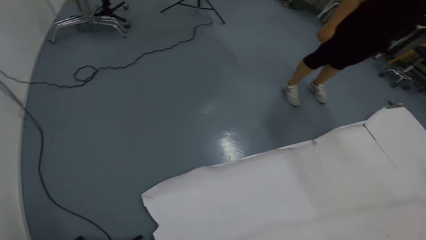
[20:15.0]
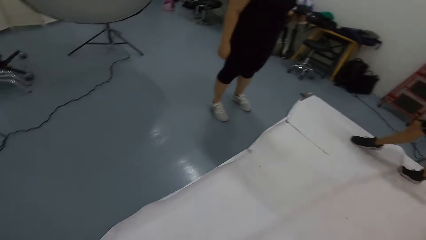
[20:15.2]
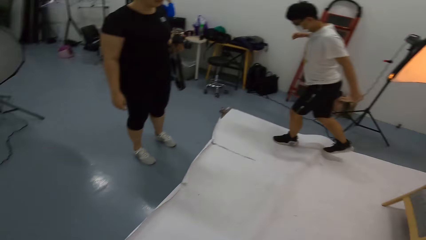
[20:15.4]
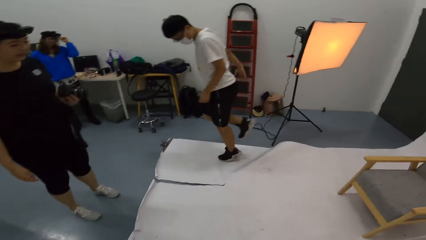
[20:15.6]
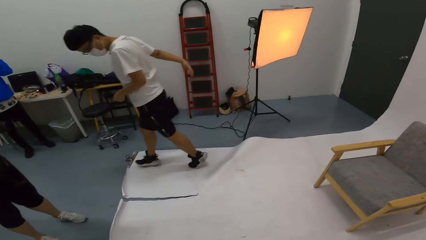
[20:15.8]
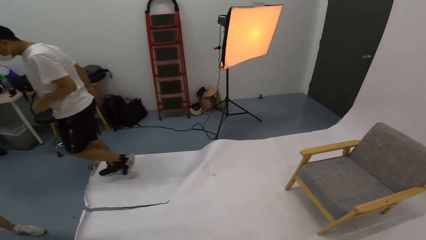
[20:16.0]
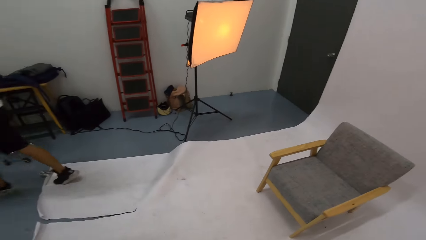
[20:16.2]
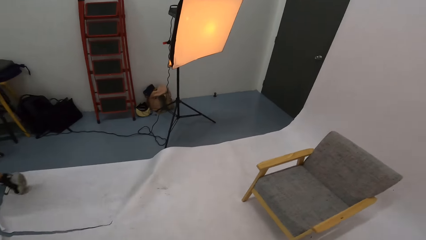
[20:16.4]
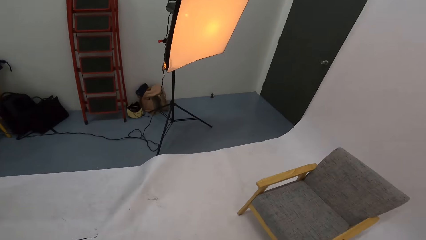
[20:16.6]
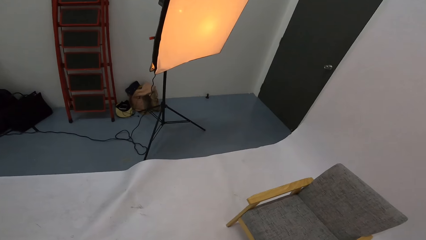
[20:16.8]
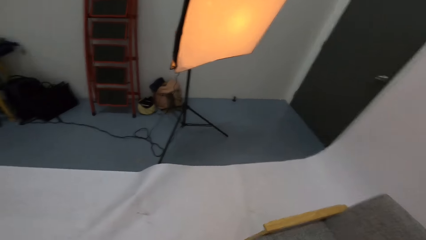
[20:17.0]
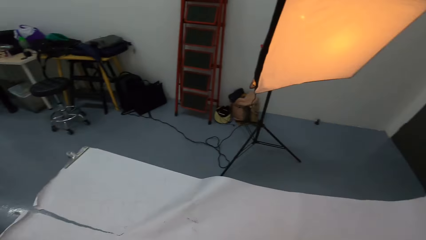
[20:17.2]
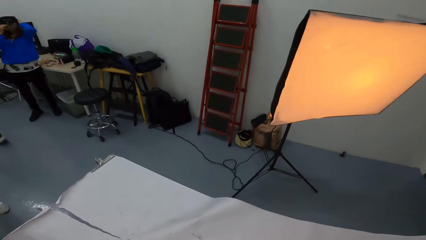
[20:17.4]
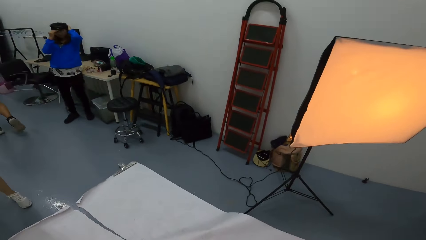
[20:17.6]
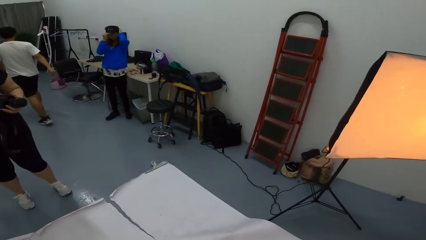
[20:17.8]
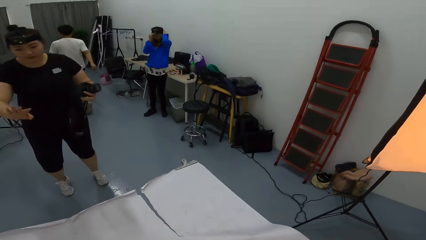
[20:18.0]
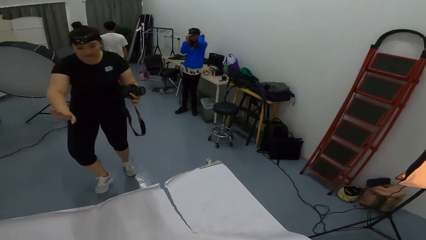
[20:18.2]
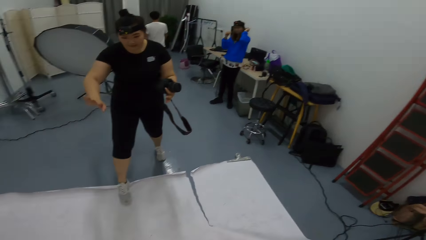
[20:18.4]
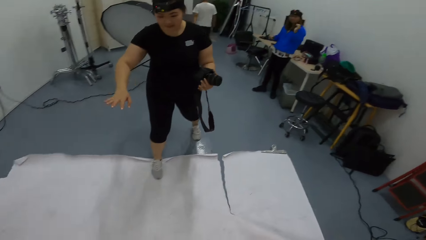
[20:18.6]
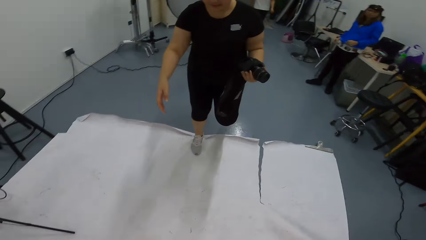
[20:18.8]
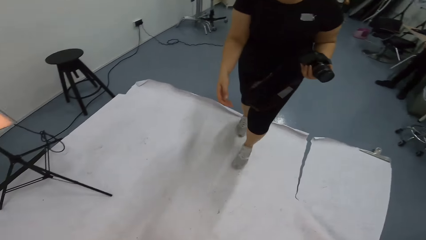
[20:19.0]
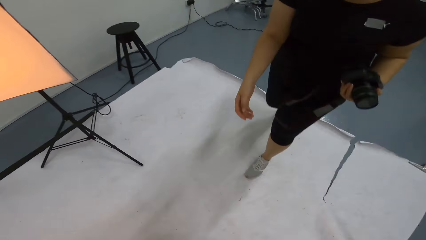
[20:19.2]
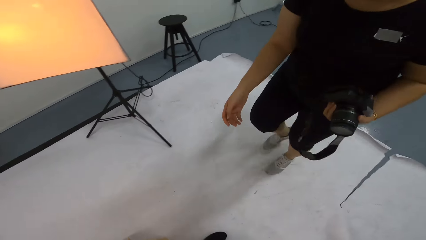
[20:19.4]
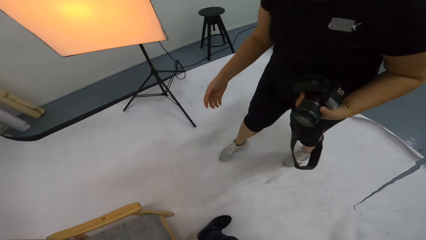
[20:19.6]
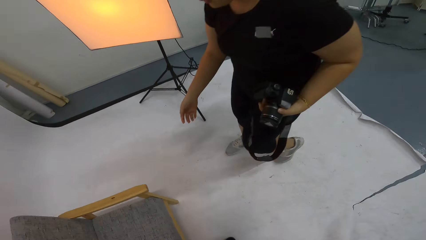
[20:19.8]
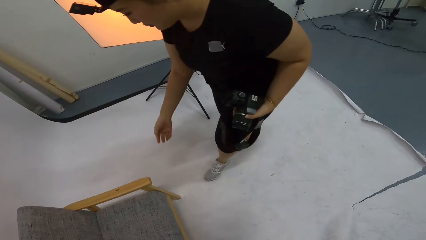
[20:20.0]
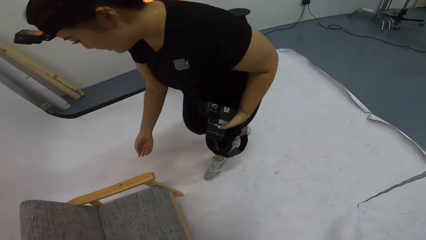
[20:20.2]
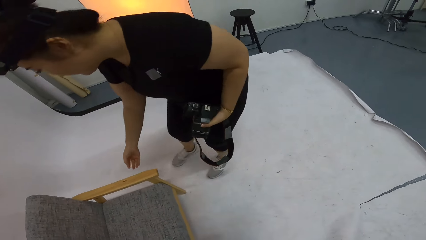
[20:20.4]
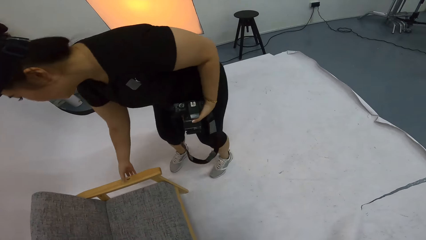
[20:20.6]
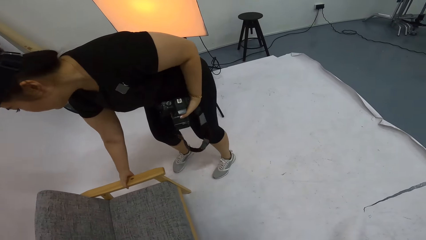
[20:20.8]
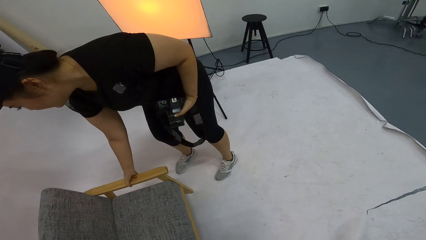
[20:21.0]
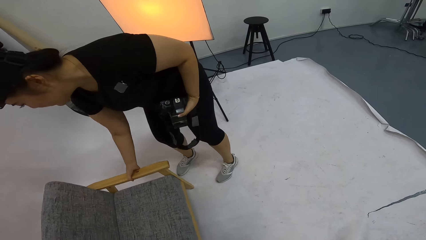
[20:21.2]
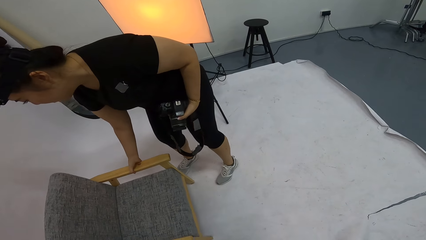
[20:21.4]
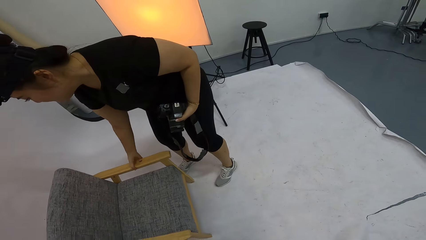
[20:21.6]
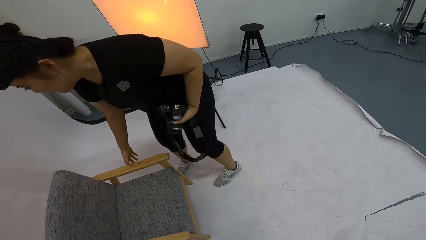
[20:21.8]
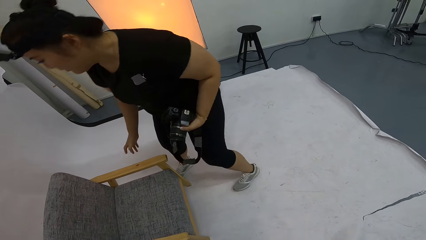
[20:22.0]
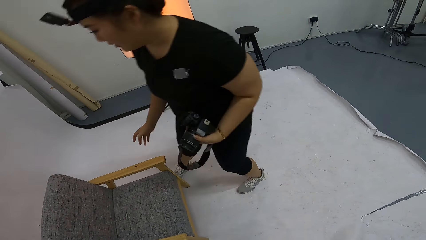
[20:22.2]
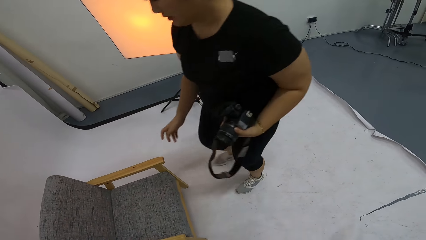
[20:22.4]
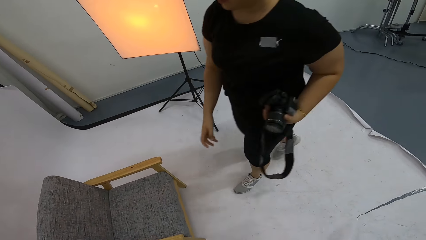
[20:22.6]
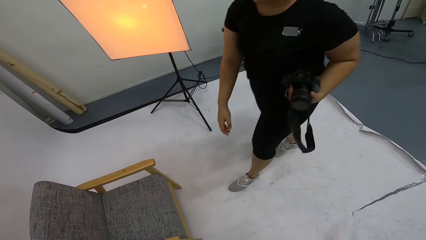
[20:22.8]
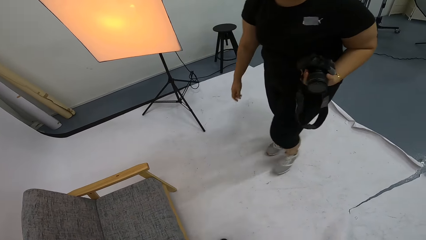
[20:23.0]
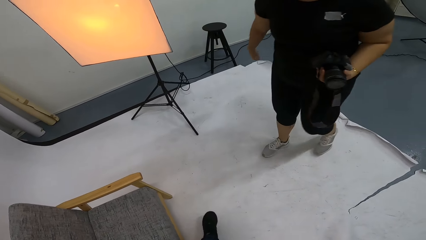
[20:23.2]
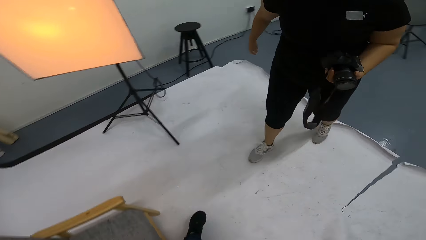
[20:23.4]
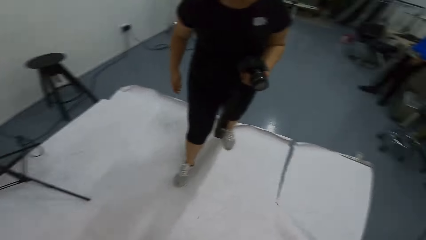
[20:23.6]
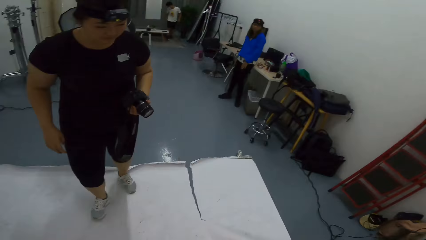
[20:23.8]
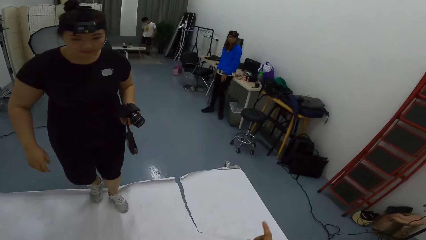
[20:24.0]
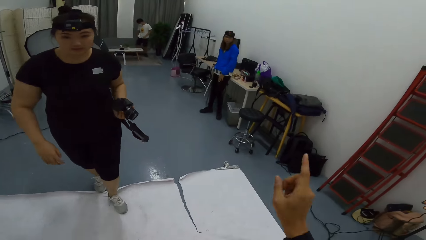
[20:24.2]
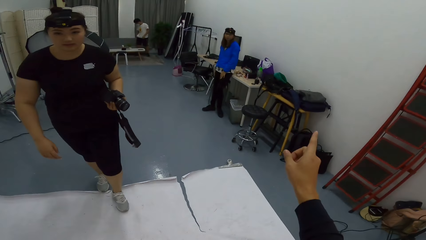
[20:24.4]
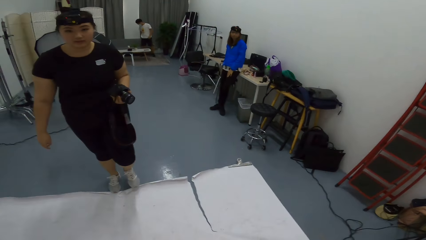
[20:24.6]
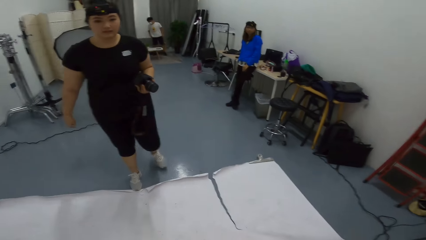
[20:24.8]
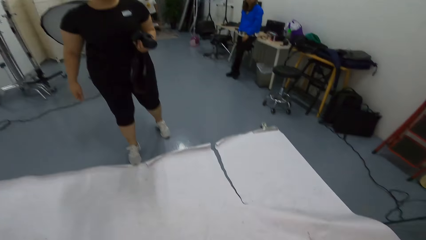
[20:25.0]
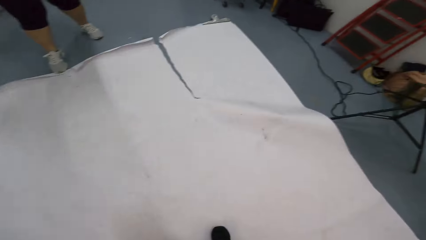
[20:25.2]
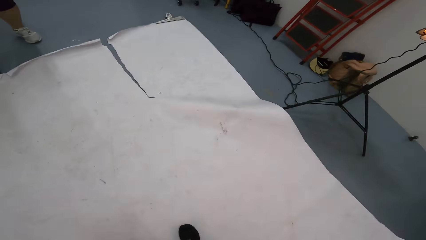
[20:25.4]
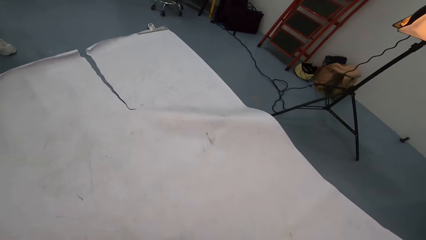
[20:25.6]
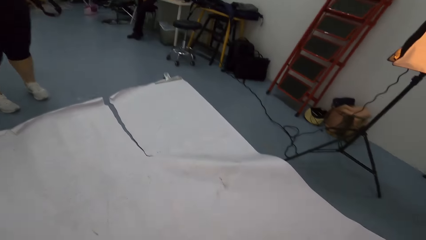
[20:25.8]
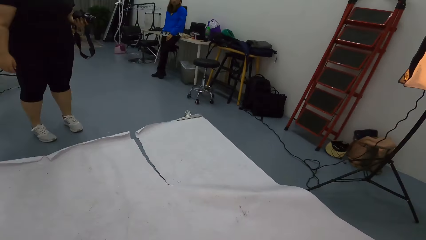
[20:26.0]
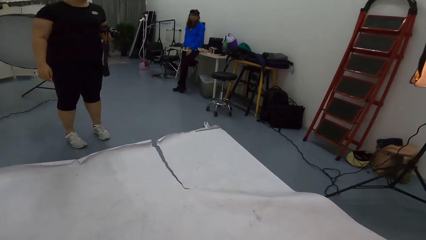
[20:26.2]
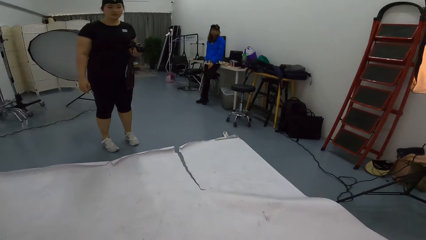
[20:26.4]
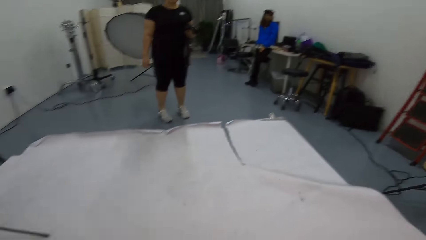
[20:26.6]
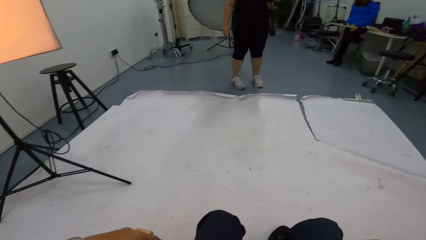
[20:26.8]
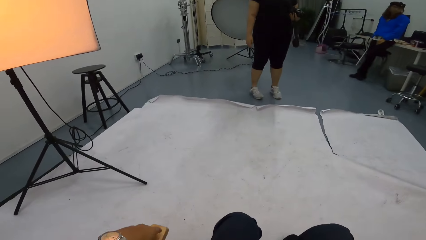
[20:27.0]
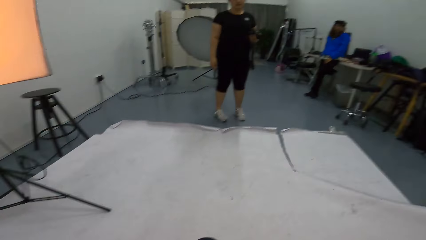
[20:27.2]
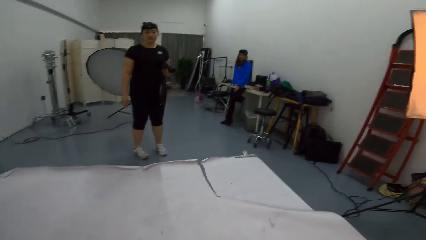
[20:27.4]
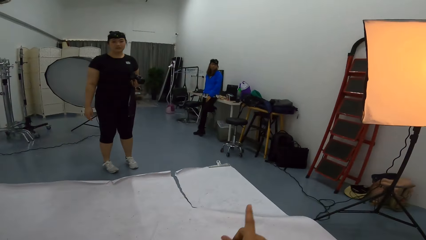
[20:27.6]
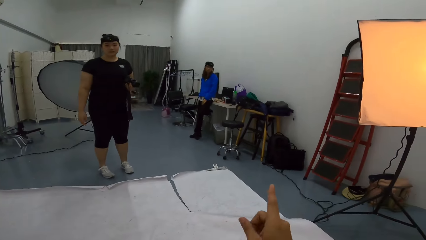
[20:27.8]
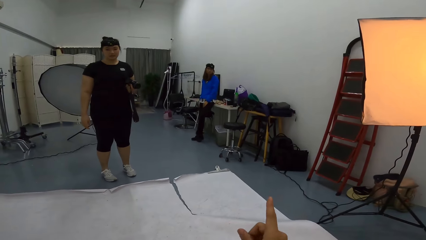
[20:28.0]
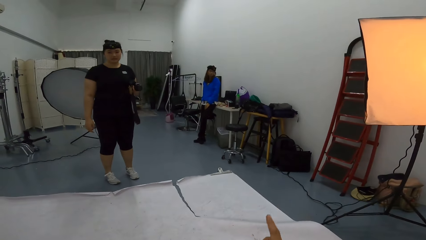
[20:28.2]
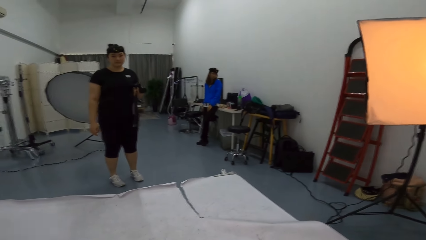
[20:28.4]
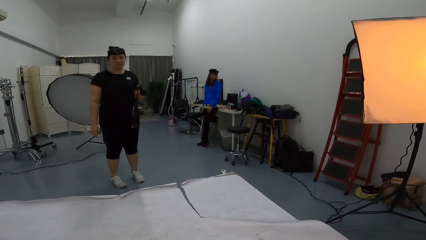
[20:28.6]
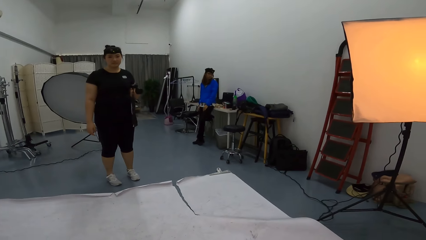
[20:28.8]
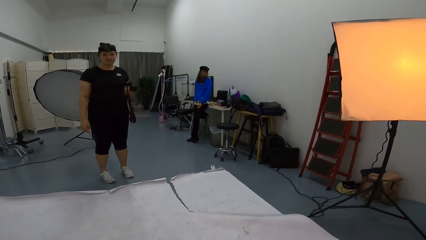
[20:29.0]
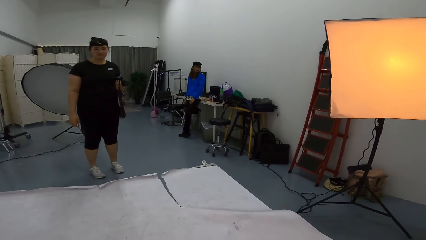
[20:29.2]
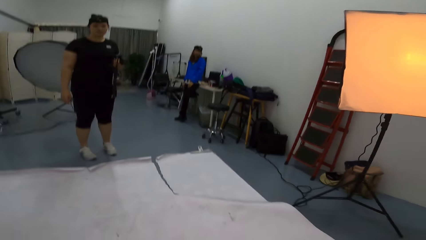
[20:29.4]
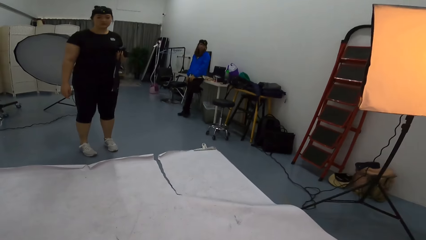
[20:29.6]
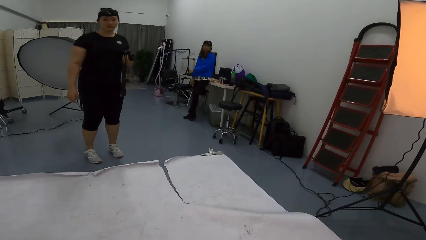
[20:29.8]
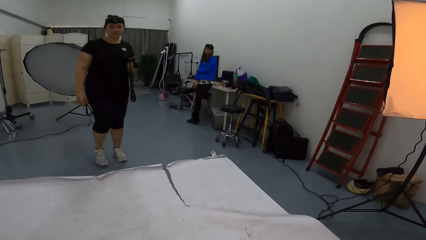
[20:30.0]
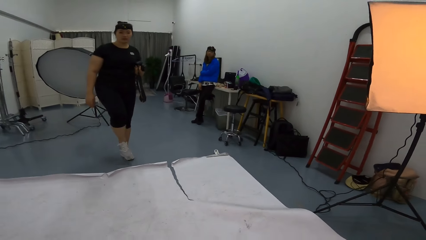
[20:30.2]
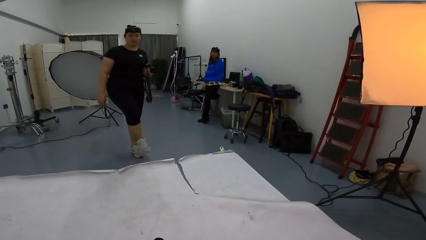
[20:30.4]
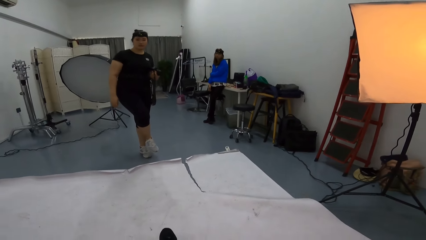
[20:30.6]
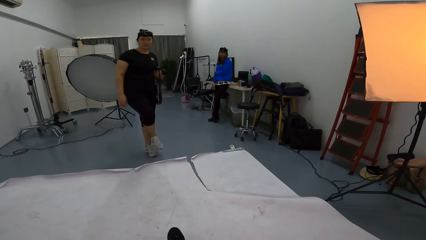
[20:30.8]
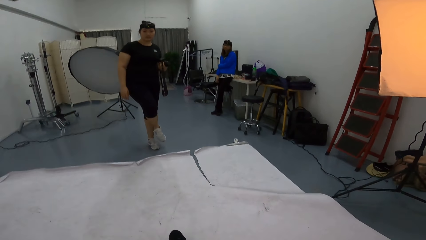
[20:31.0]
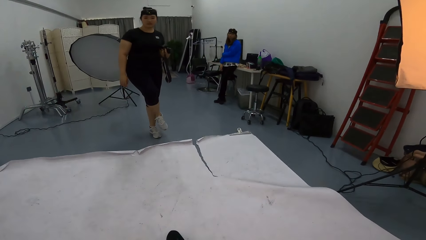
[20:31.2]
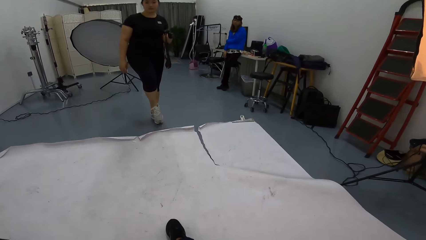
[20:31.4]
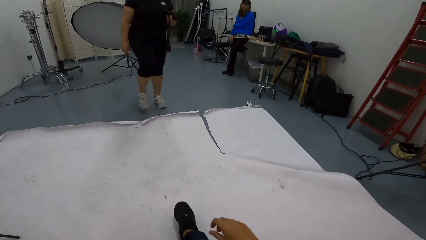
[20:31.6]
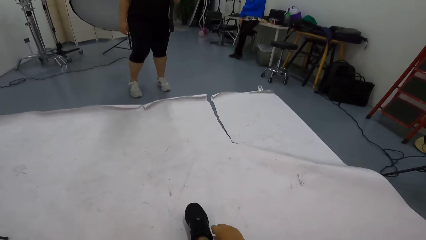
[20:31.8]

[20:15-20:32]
The camera wearer looks around. A person moves the chair. The camera wearer sits on the chair and points at something. They look around.
